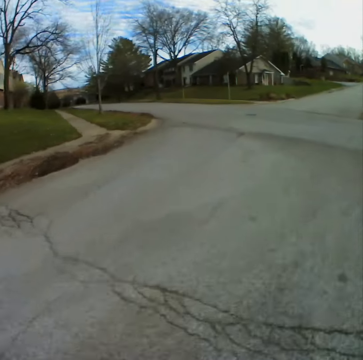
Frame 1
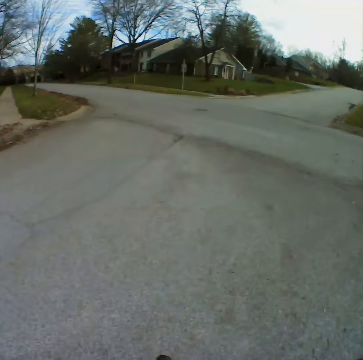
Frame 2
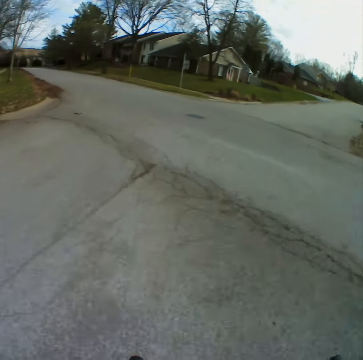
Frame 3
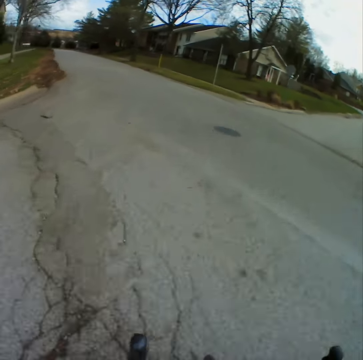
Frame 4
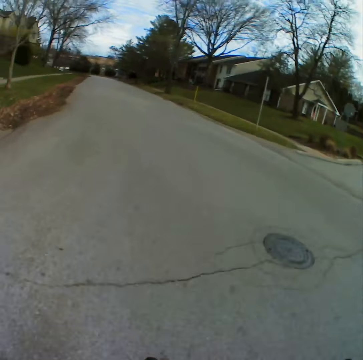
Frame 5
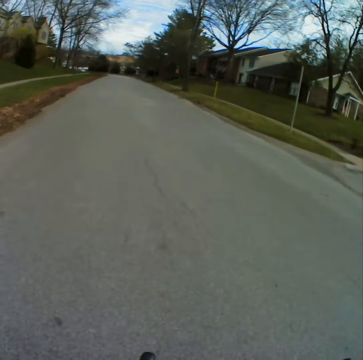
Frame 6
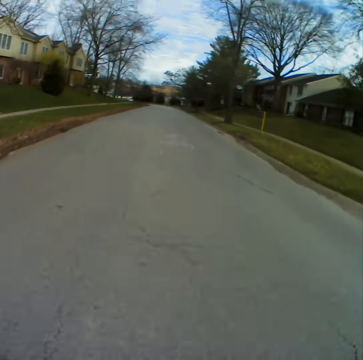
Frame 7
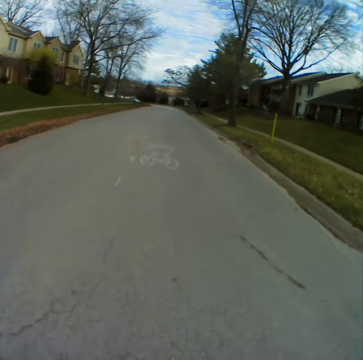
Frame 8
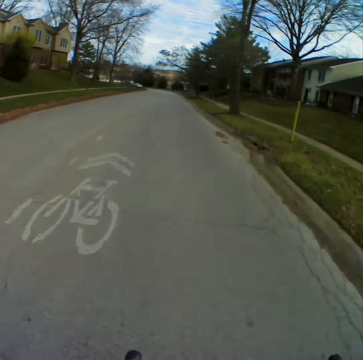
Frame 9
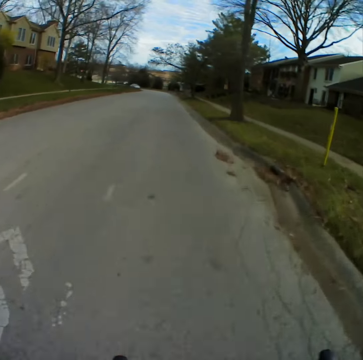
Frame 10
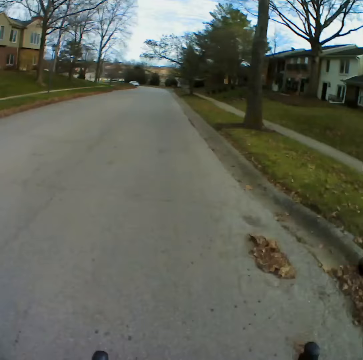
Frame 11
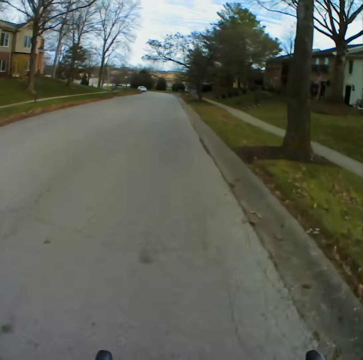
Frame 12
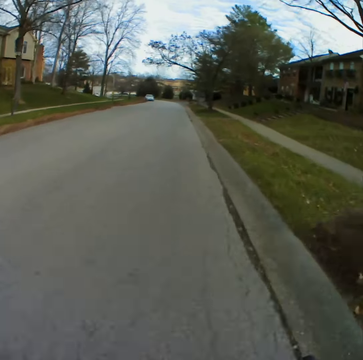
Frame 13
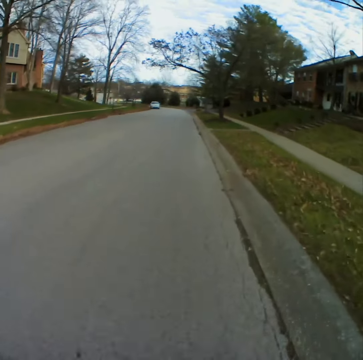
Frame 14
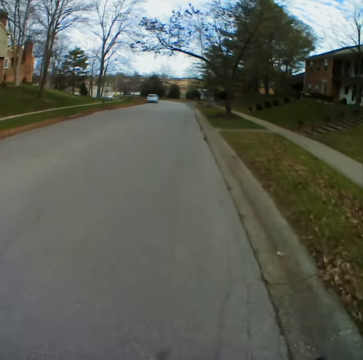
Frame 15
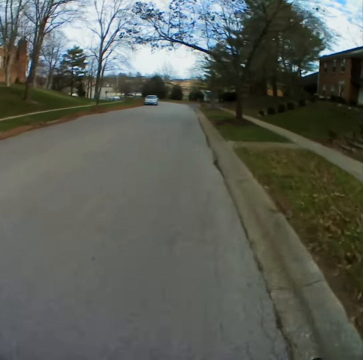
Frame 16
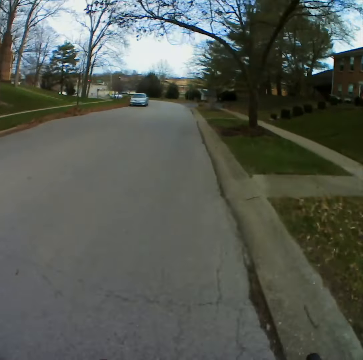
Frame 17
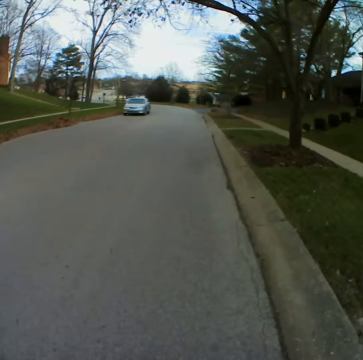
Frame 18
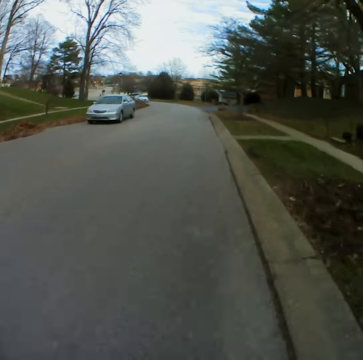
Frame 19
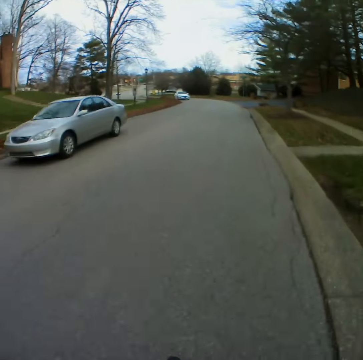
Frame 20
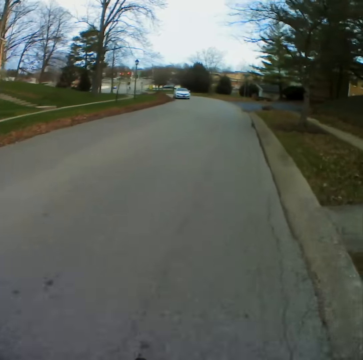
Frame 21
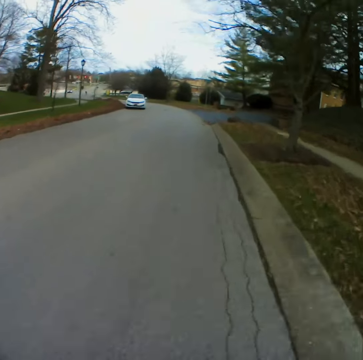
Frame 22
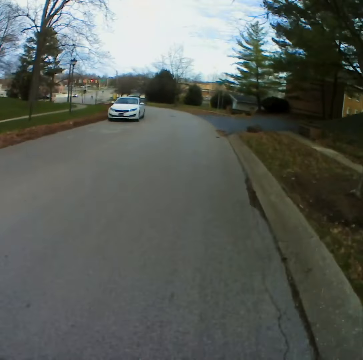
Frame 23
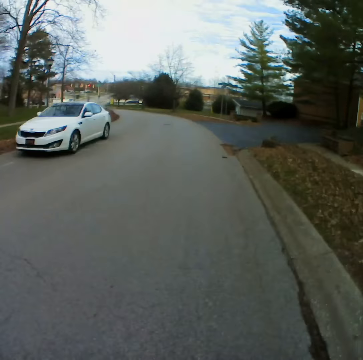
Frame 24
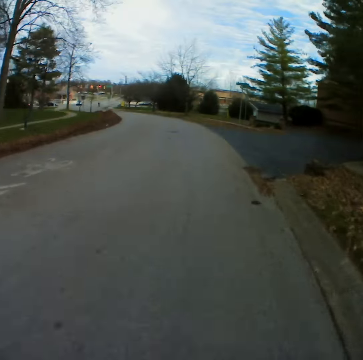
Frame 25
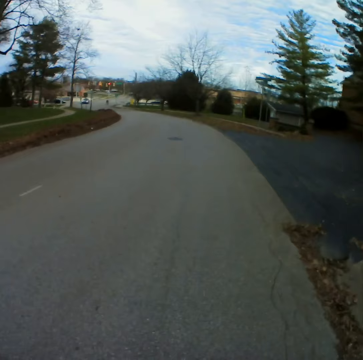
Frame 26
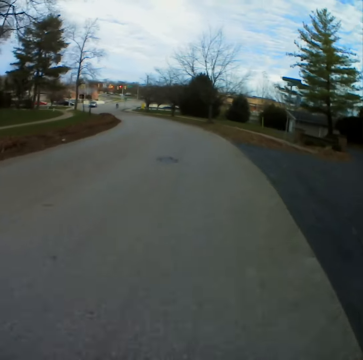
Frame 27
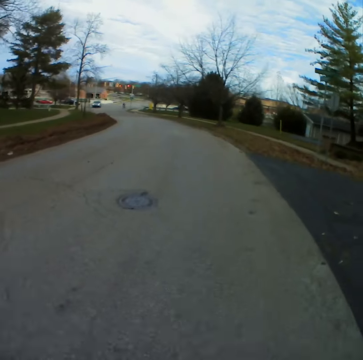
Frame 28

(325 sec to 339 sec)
The camera wearer takes a left to the other road.

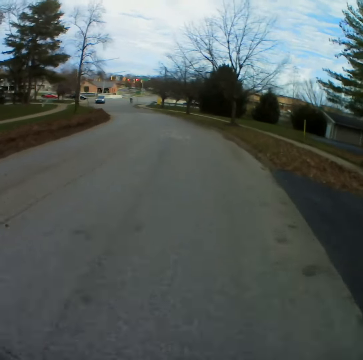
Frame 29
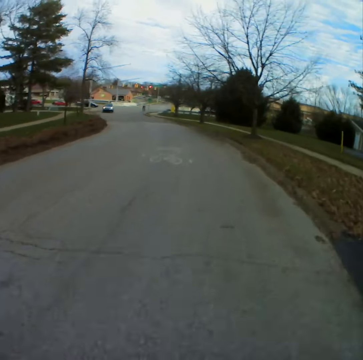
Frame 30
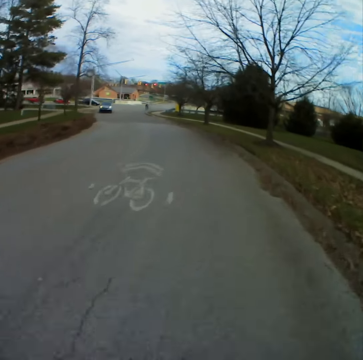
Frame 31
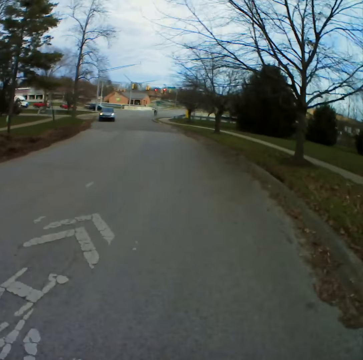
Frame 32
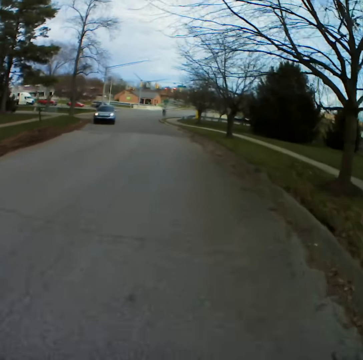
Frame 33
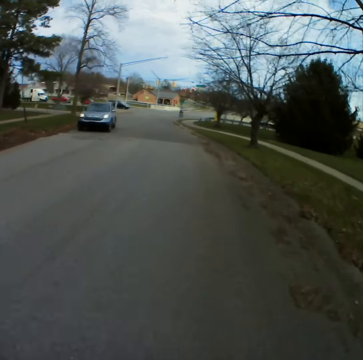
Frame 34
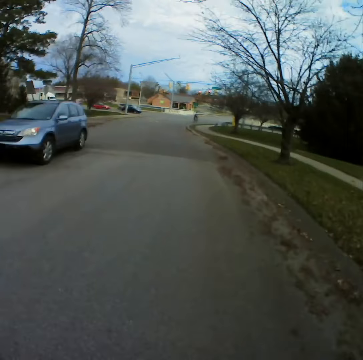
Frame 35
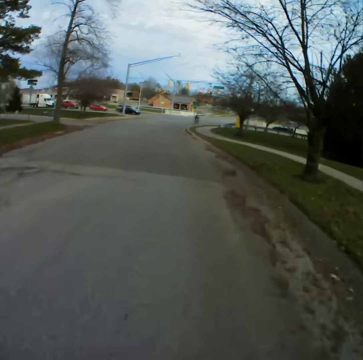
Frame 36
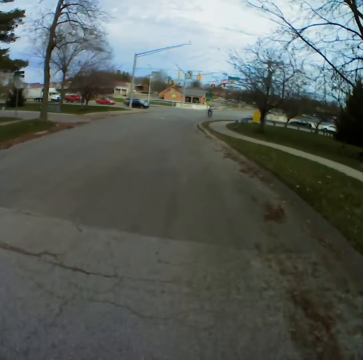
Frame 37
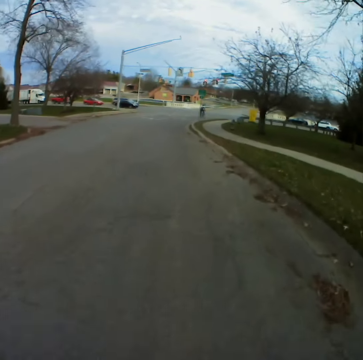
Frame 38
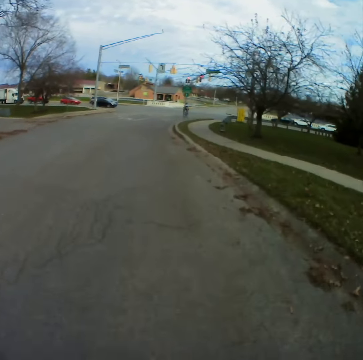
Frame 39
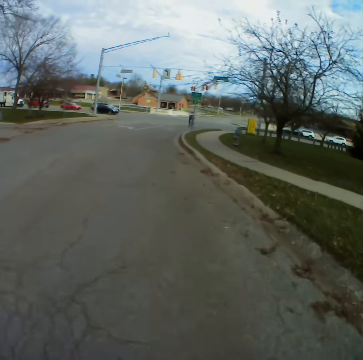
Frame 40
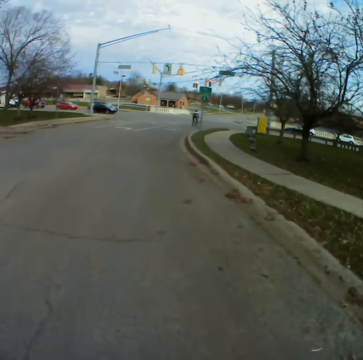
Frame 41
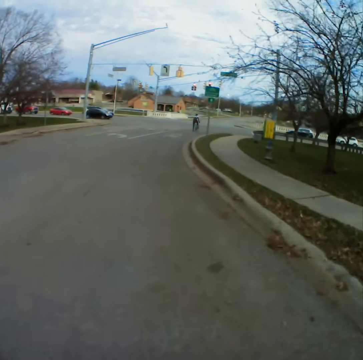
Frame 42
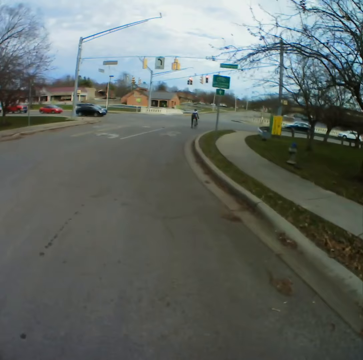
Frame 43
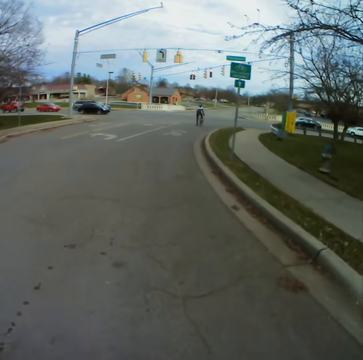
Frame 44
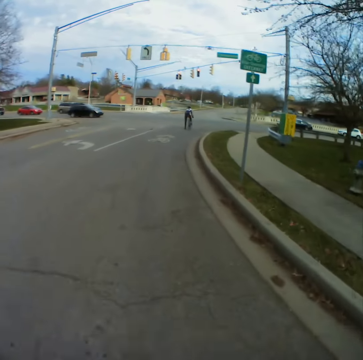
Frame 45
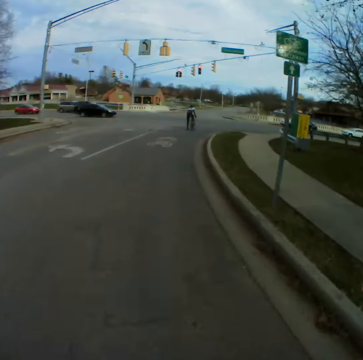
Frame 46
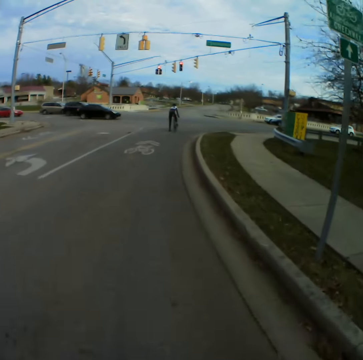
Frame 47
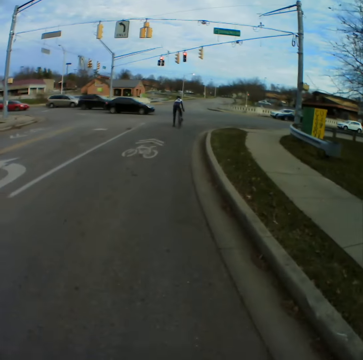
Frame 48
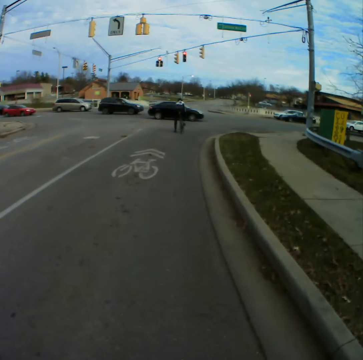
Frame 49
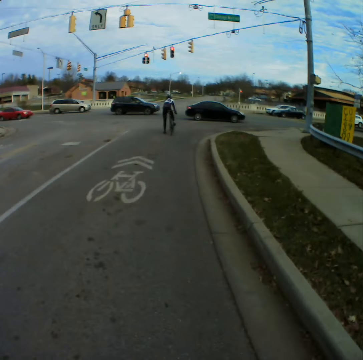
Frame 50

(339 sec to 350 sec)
The camera wearer slows down.

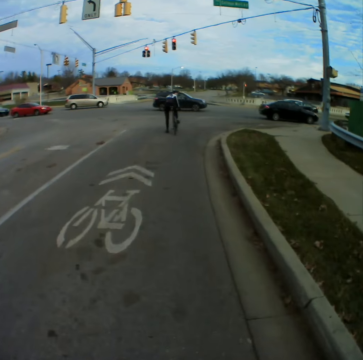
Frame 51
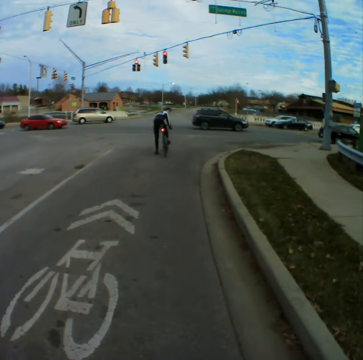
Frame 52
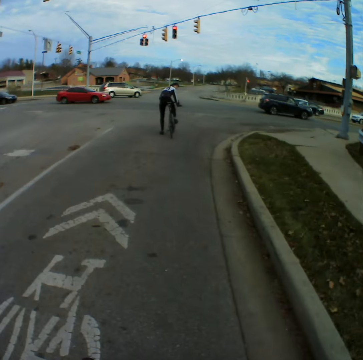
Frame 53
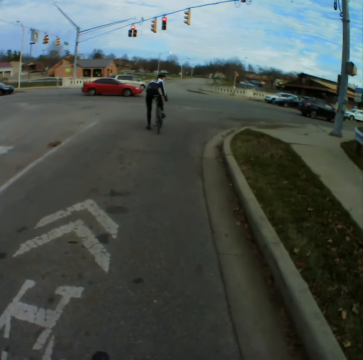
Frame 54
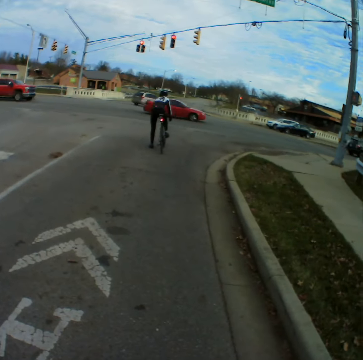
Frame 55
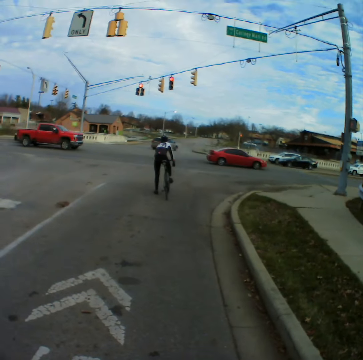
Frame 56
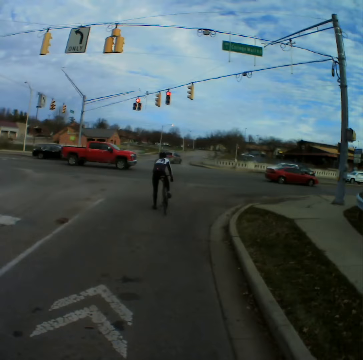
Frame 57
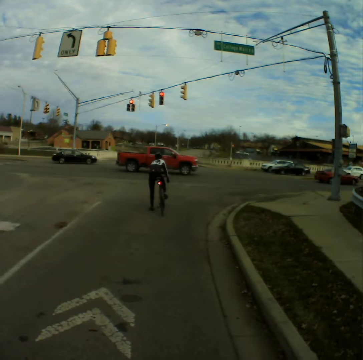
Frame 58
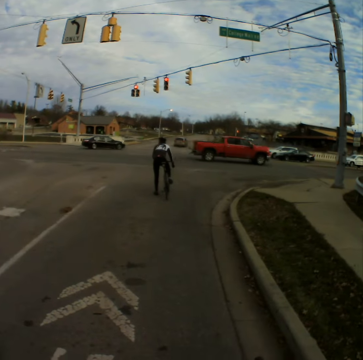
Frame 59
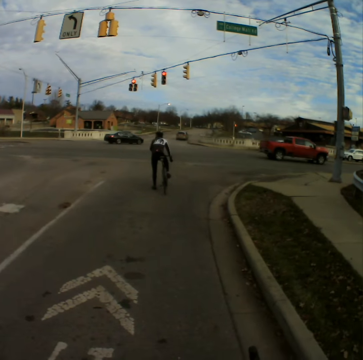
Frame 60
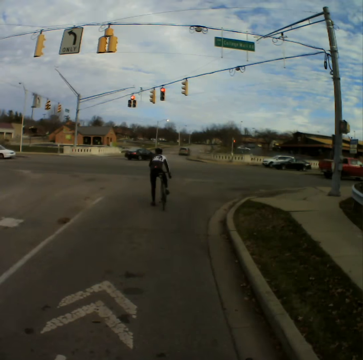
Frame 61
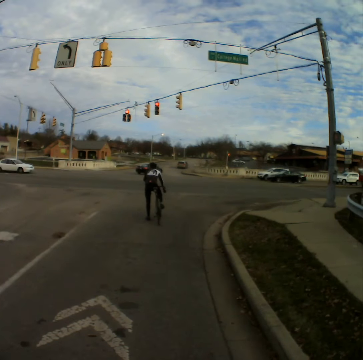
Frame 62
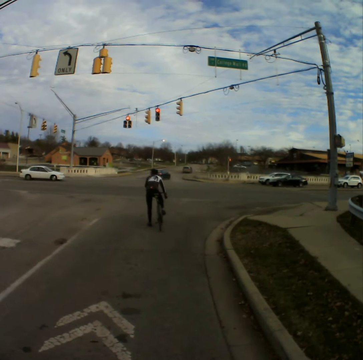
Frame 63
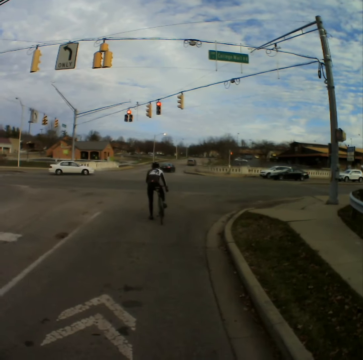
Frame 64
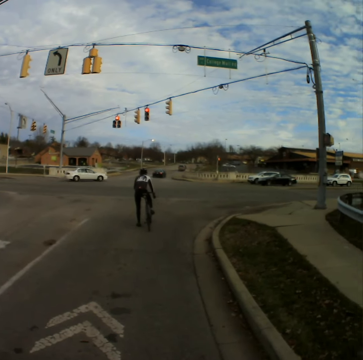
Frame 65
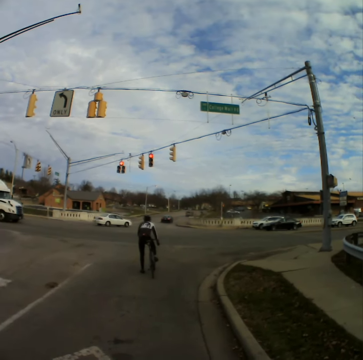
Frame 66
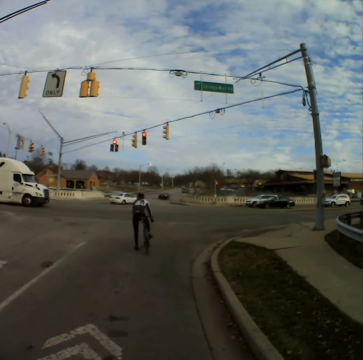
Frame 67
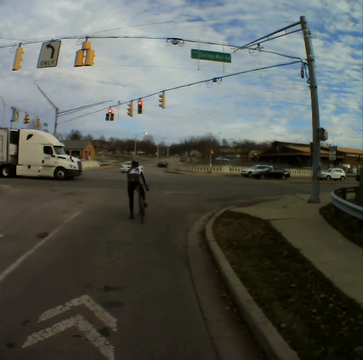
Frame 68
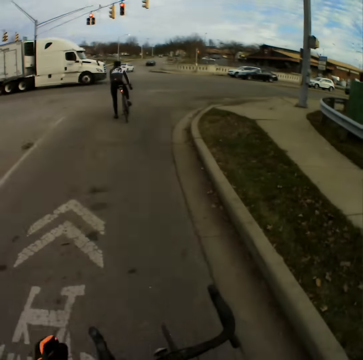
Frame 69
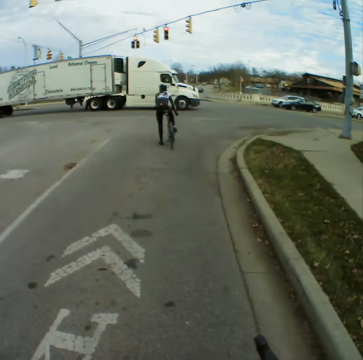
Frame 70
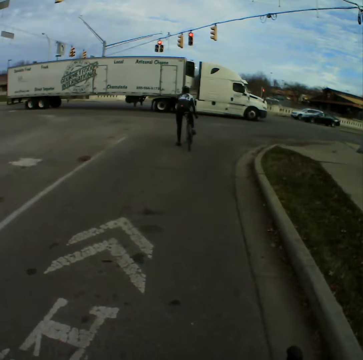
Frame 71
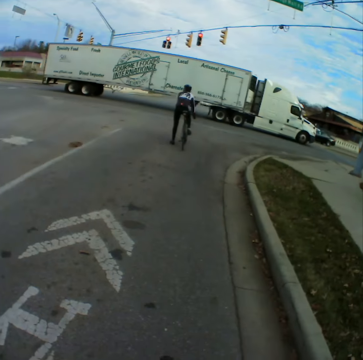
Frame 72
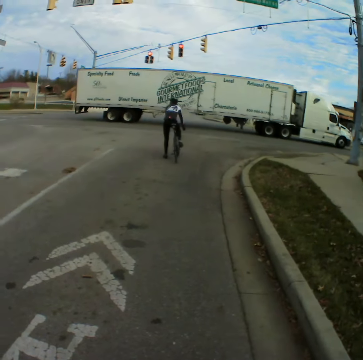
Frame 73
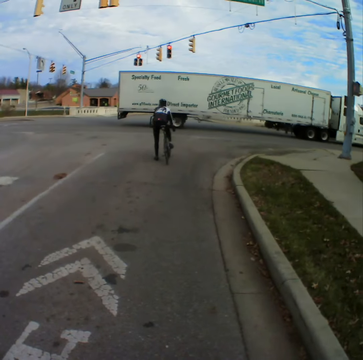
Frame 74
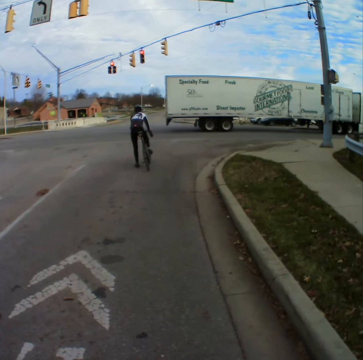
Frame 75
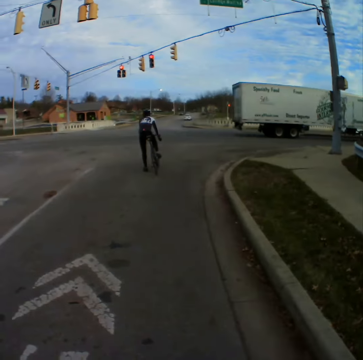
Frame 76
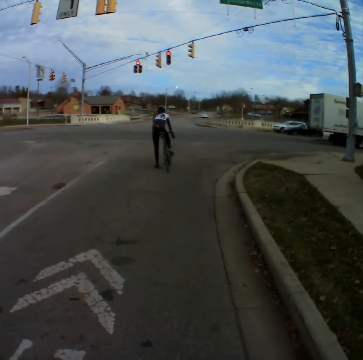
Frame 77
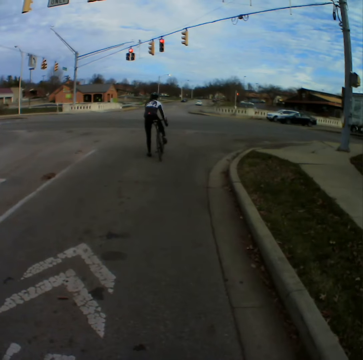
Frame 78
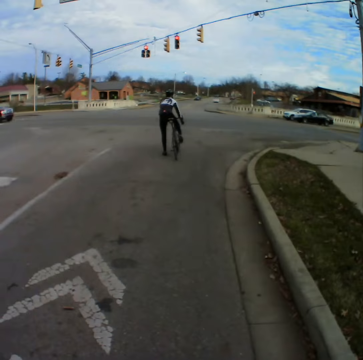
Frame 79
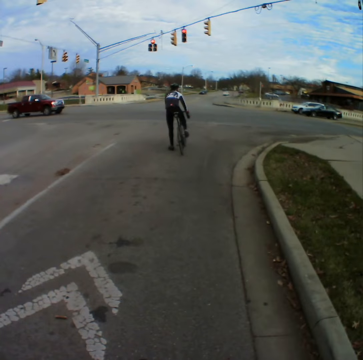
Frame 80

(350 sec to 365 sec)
The camera wearer stops at the traffic lights.
